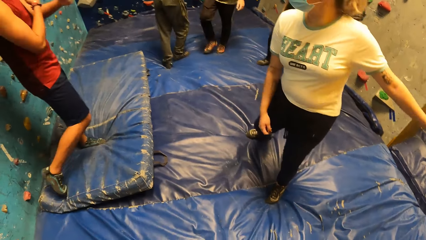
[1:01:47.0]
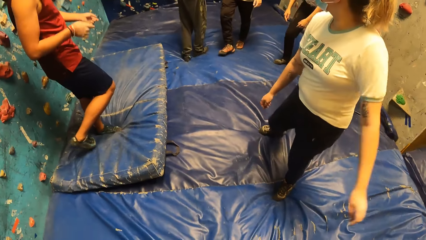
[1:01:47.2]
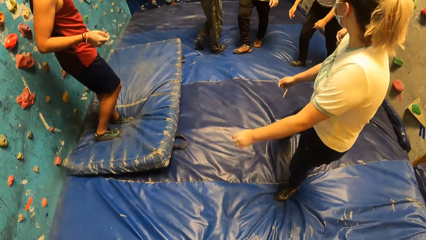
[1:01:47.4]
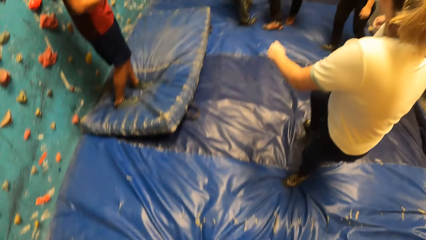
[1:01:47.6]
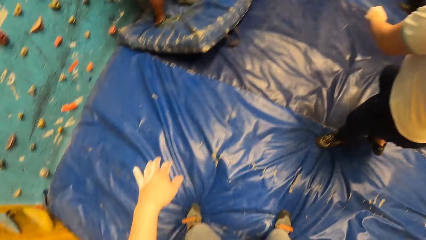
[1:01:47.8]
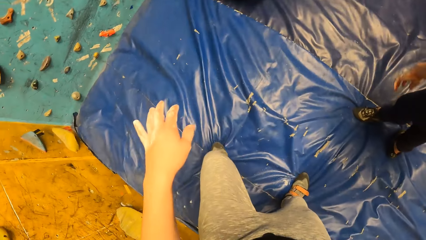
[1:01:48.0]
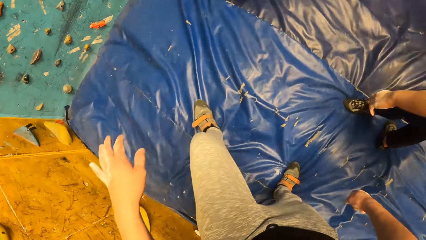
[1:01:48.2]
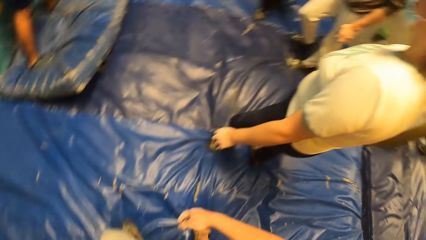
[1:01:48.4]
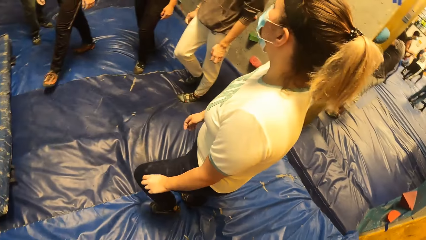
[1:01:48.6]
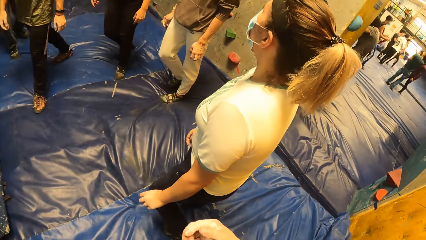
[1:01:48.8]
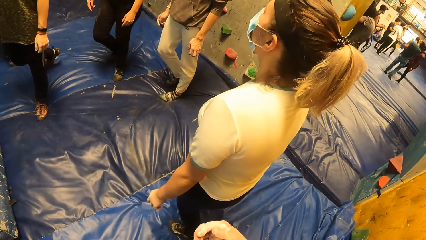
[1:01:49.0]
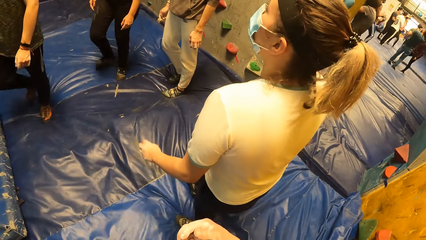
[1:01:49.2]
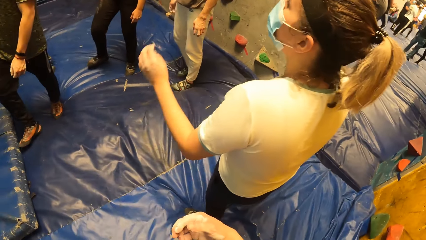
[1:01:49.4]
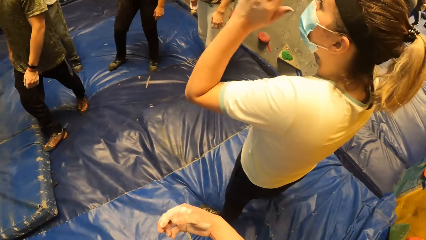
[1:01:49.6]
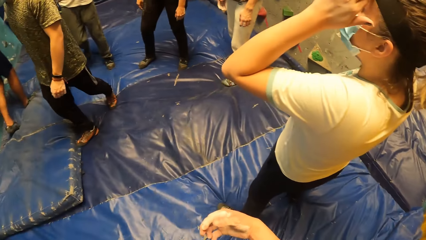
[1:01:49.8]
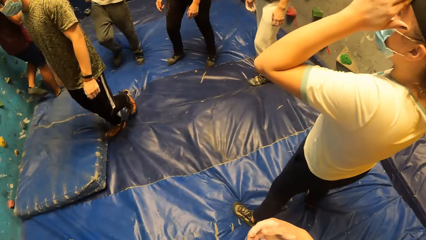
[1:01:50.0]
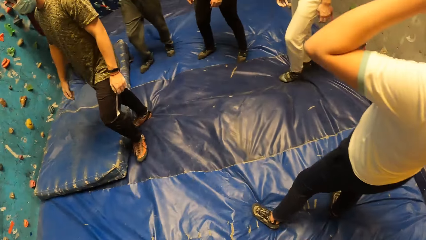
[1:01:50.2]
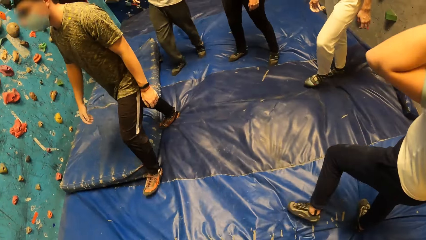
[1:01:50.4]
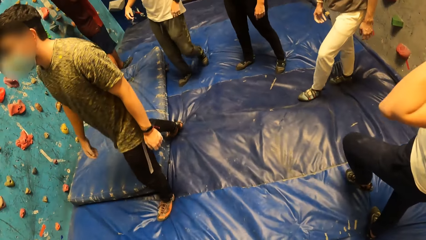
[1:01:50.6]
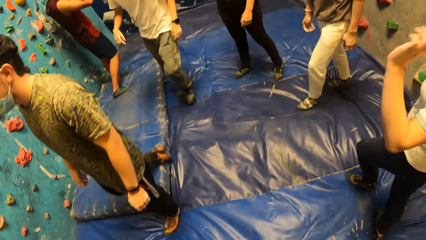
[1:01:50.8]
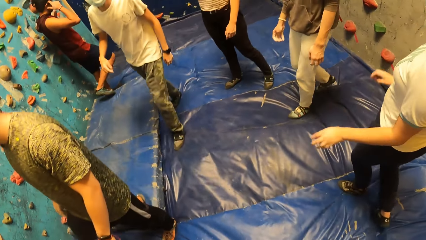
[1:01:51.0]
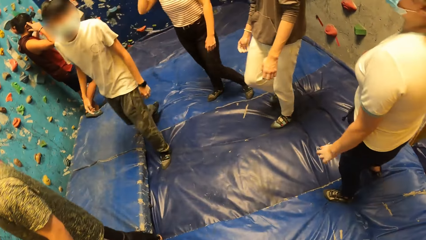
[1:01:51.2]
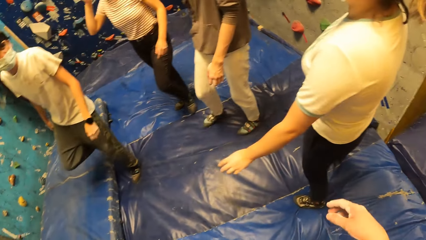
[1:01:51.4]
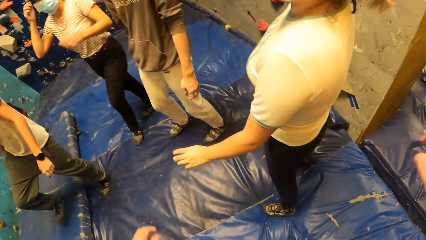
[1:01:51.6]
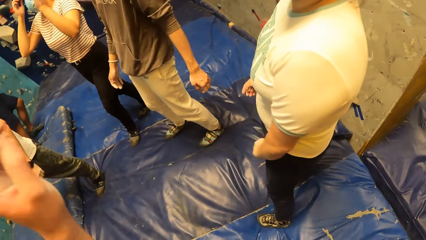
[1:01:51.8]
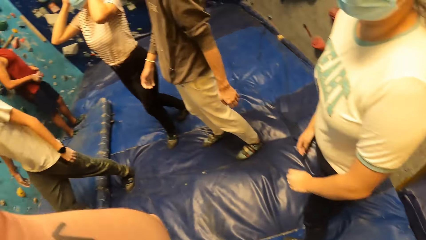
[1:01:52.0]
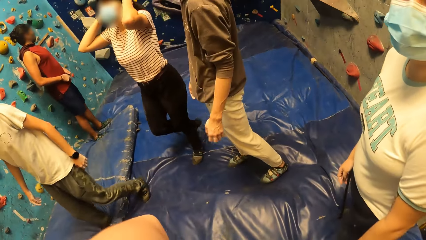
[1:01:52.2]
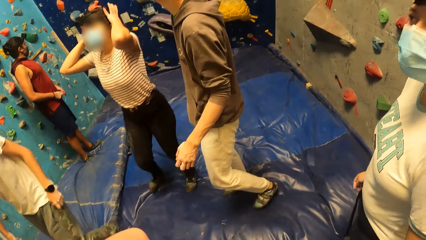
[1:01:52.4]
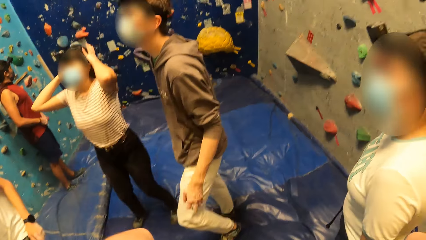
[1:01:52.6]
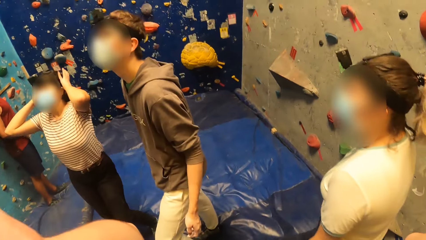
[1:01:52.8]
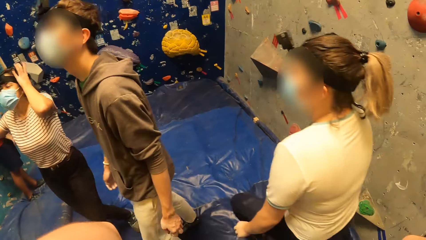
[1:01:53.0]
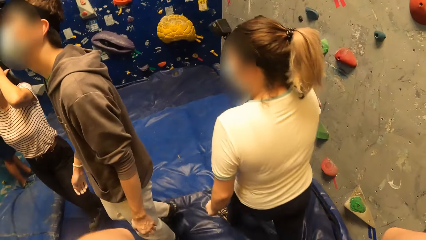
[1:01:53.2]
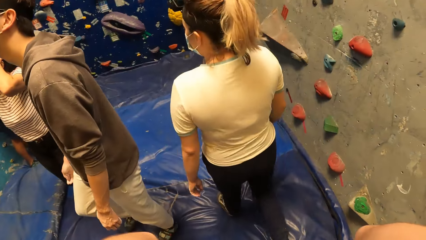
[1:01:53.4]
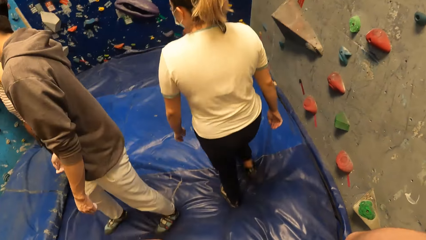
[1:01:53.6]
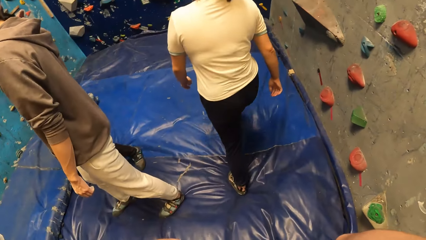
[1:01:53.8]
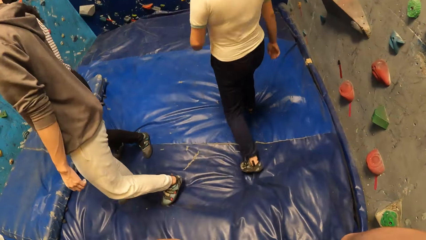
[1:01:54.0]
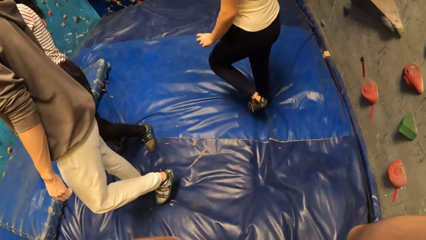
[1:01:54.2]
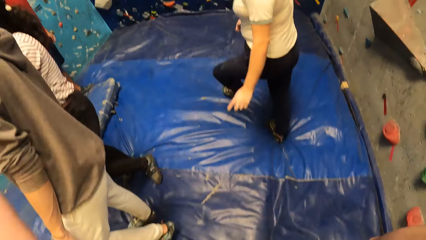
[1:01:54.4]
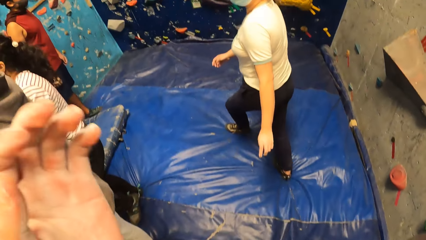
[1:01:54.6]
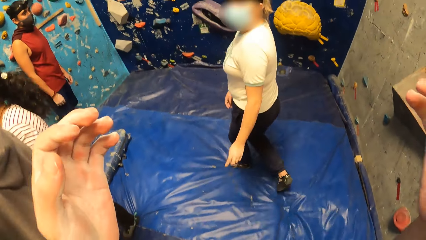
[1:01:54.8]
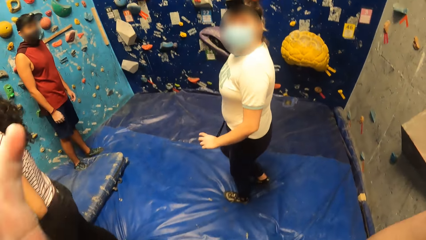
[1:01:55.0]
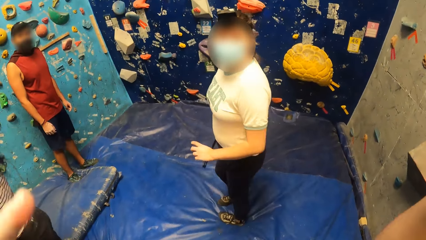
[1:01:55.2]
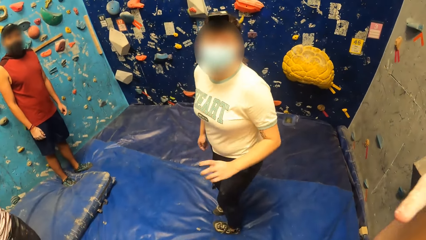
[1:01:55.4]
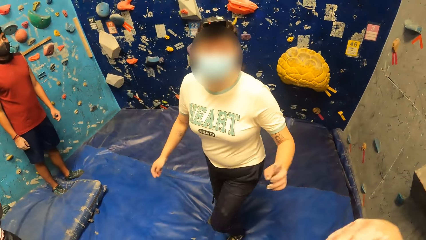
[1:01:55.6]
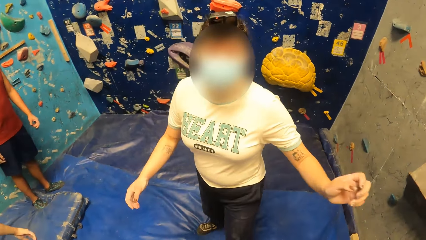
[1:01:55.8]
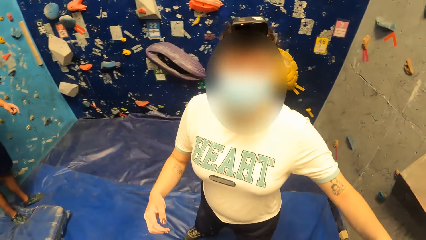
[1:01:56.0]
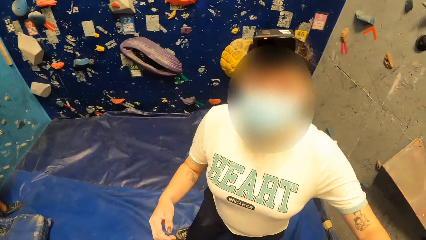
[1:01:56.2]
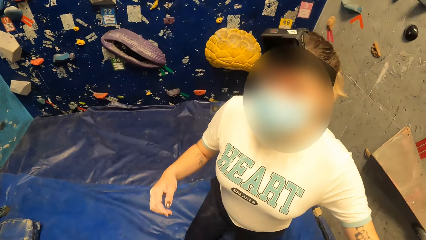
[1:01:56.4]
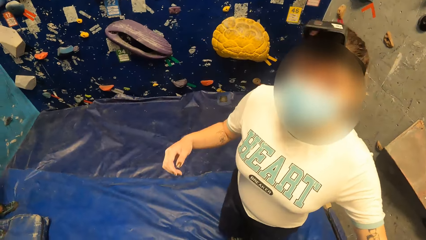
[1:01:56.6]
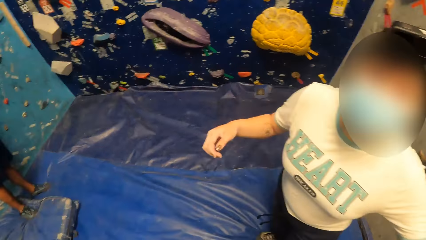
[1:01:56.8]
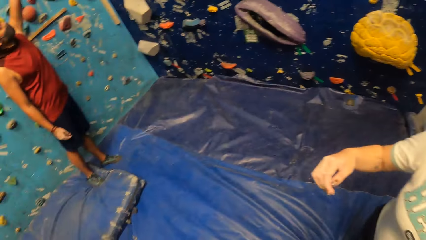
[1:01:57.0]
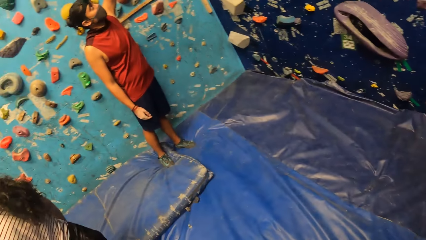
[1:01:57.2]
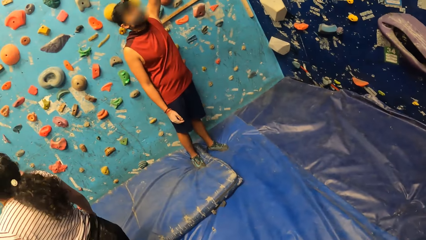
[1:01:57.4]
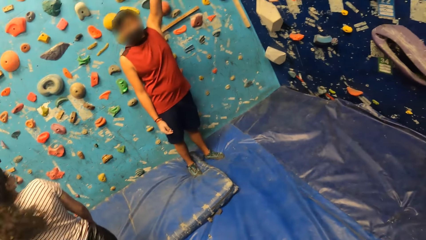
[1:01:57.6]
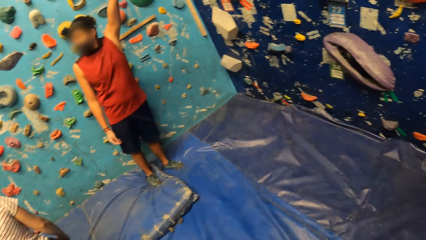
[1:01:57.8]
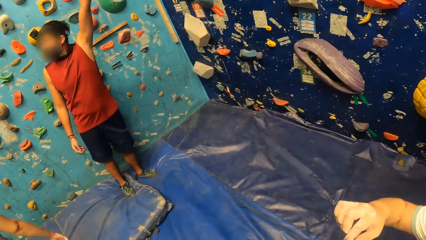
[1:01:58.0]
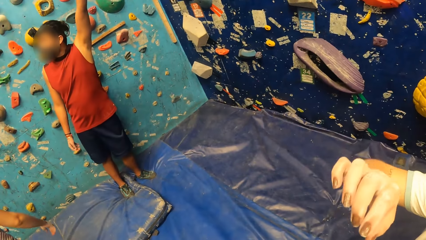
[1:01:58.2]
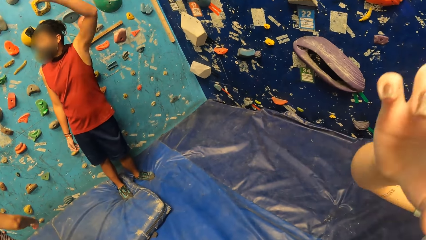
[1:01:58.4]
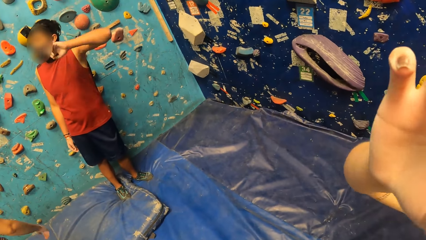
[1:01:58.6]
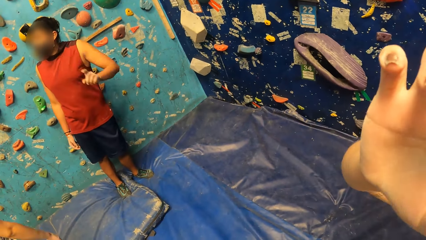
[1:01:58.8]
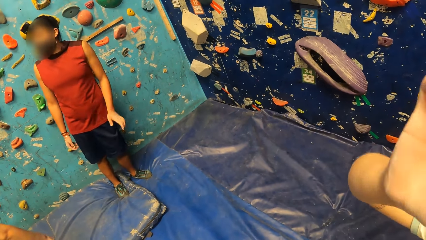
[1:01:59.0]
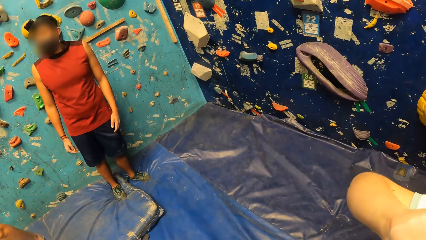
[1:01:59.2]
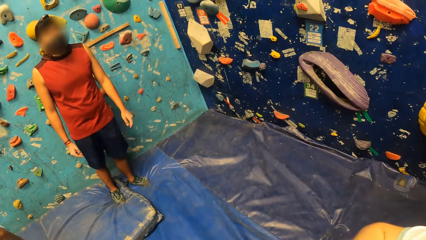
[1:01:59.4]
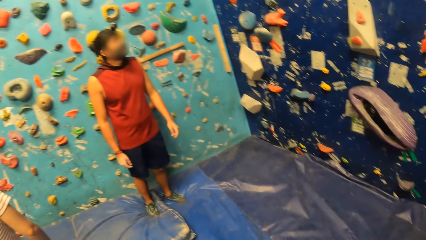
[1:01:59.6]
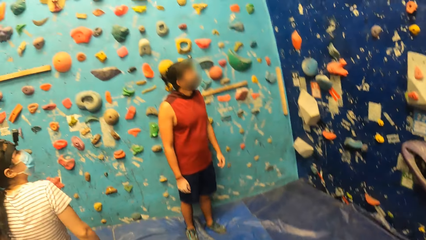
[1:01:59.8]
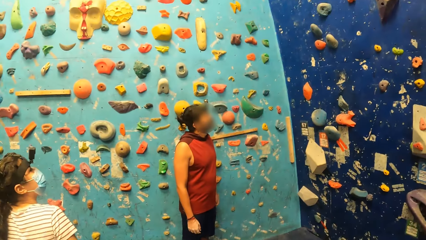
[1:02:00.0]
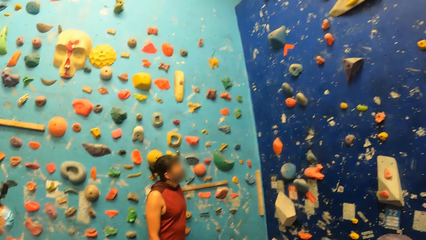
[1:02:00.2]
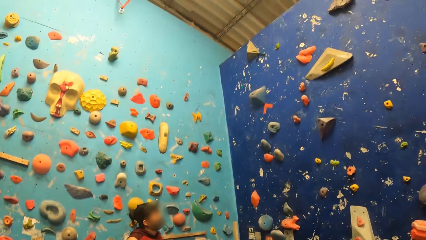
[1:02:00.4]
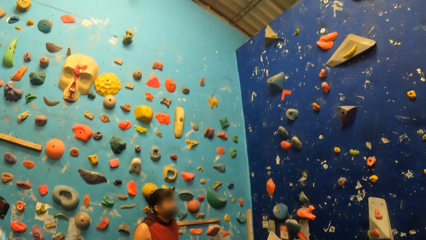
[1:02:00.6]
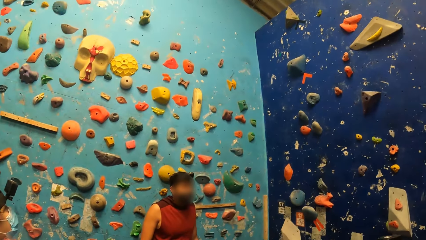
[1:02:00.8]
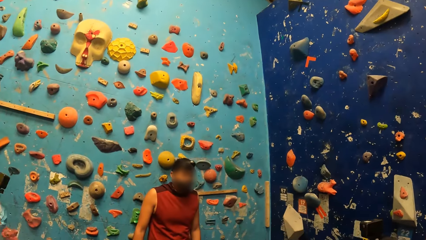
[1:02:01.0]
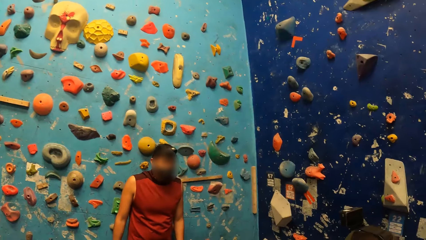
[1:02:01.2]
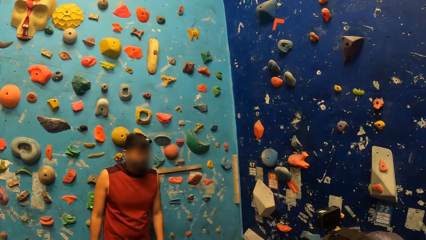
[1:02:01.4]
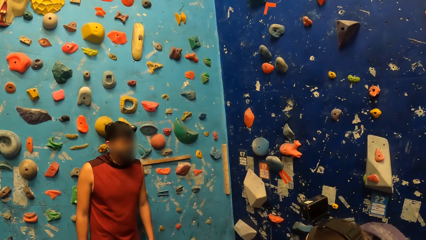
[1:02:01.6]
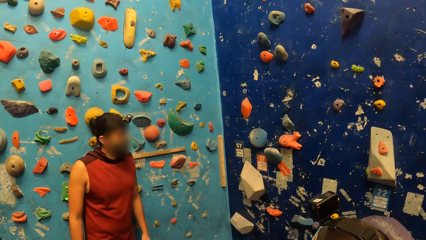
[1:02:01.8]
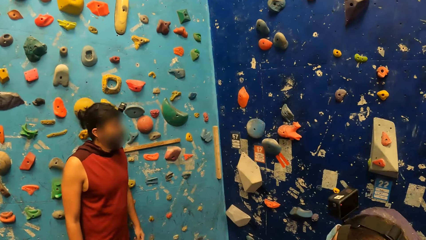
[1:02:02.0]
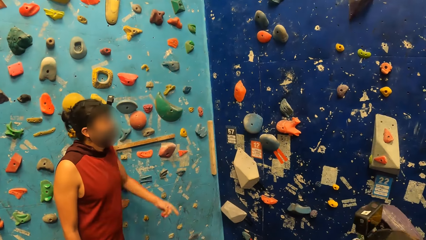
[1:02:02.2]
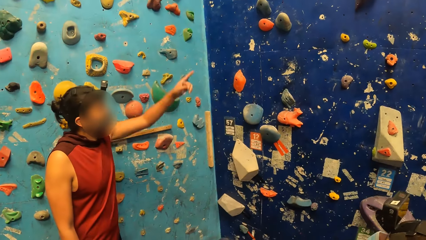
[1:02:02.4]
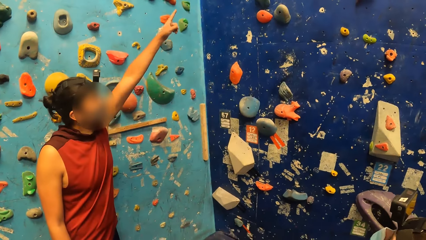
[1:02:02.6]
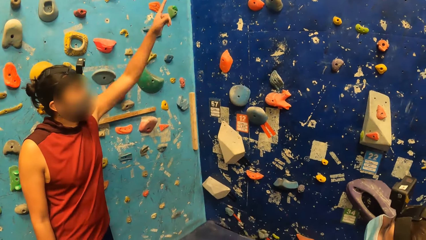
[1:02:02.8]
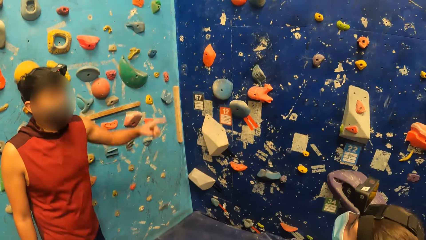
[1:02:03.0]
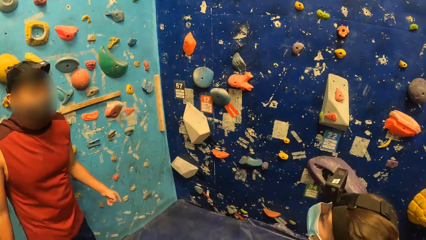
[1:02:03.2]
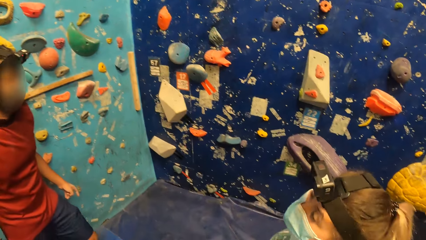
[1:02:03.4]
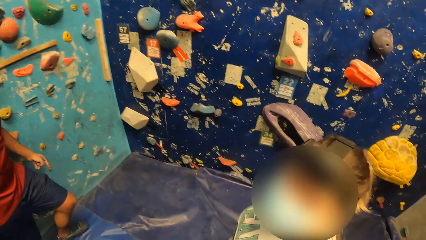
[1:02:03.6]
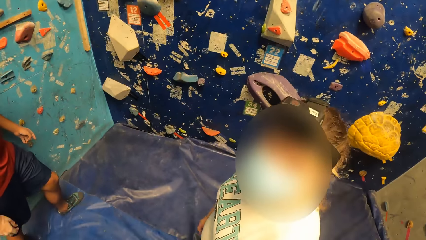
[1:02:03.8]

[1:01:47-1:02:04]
A lady dances beside the camera wearer. The lady walks to another wall corner in the room. The camera wearer walks behind the lady. The lady aligns her hair. The camera wearer looks around. She adjusts the camera on her head on her way. A man stands along the wall. The camera wearer walks. The lady waits for the camera wearer. The lady pulls the camera wearer on her way. The man points on the wall. The lady adjusts the camera on the camera wearer's head. The camera wearer looks around. The man stares at the wall.
